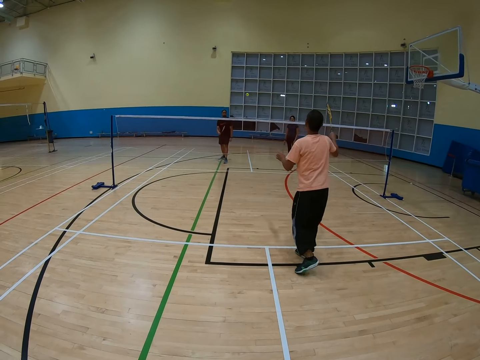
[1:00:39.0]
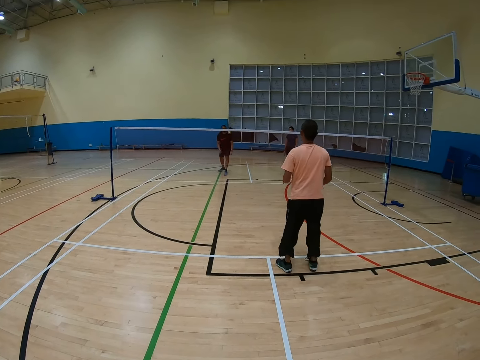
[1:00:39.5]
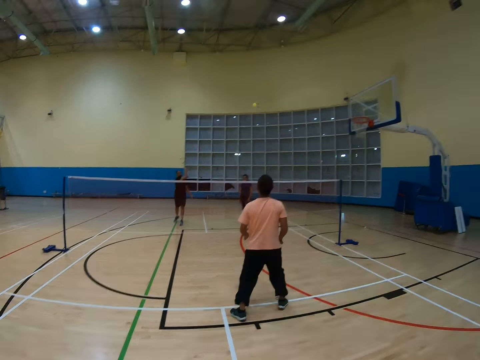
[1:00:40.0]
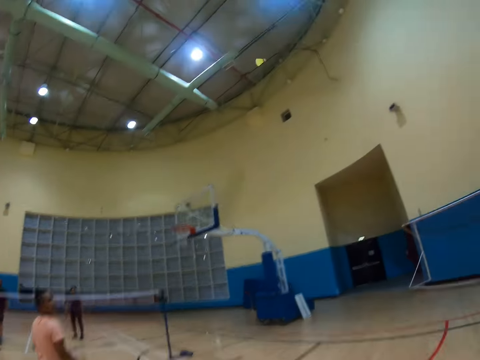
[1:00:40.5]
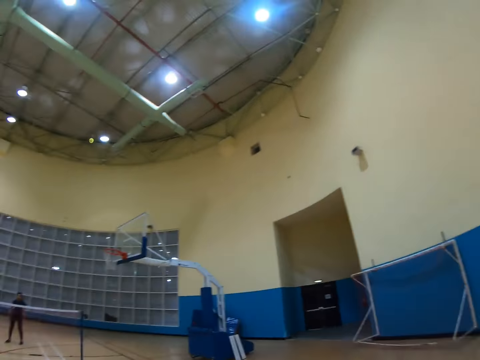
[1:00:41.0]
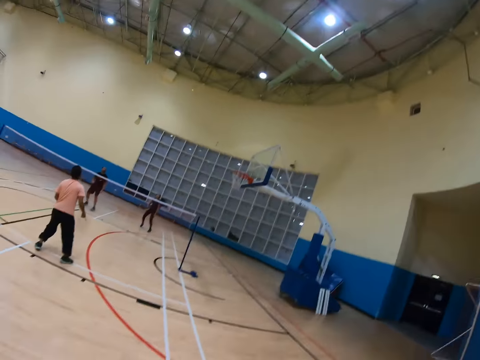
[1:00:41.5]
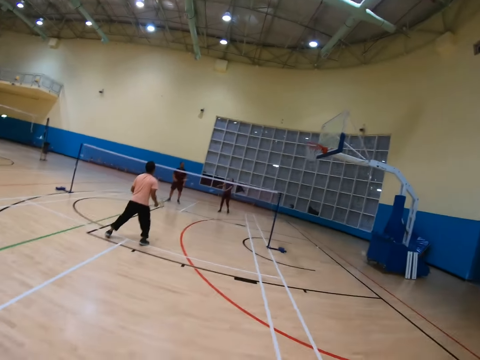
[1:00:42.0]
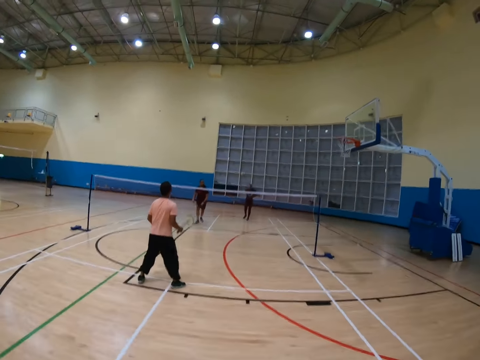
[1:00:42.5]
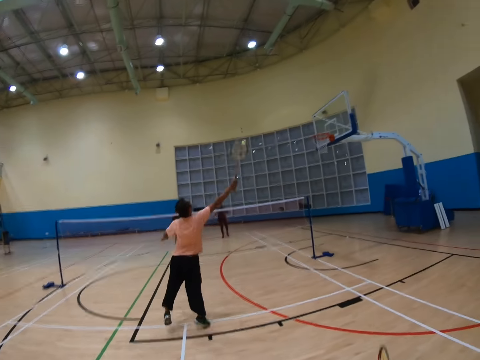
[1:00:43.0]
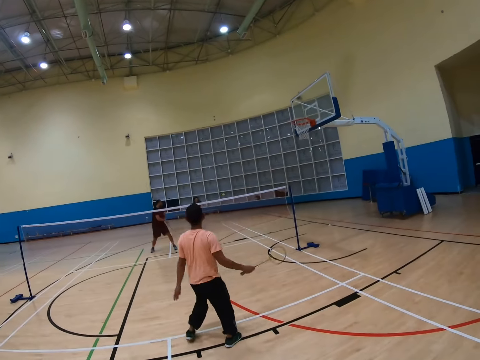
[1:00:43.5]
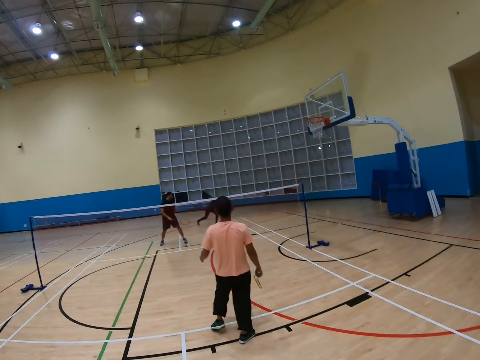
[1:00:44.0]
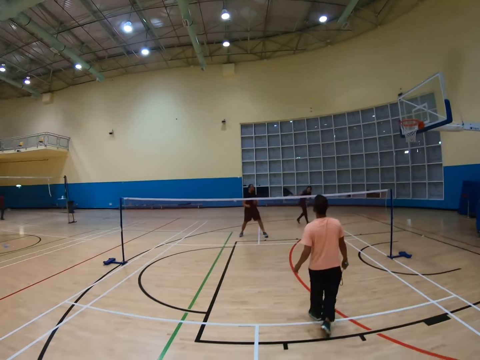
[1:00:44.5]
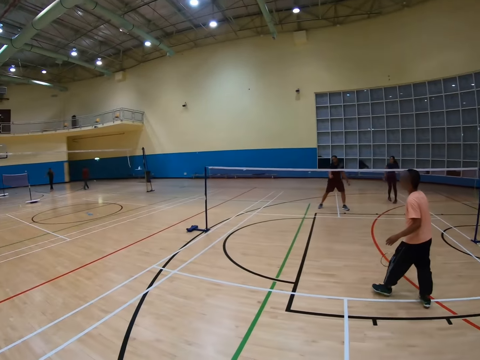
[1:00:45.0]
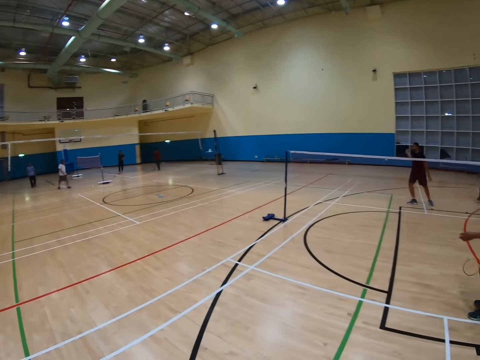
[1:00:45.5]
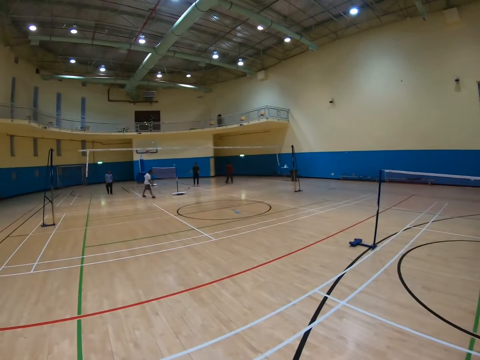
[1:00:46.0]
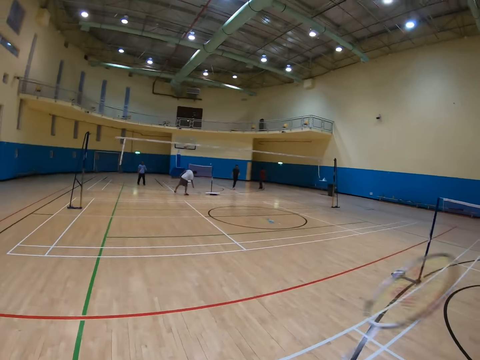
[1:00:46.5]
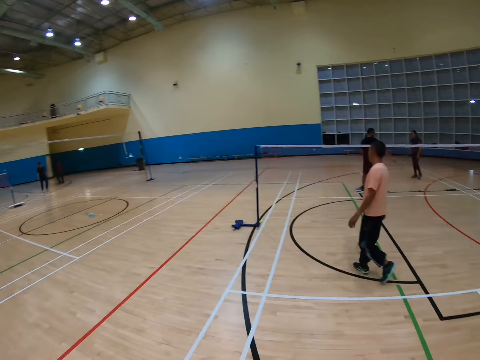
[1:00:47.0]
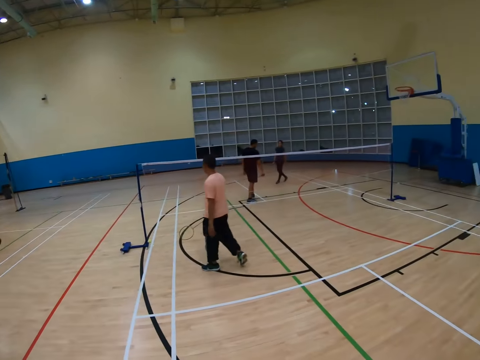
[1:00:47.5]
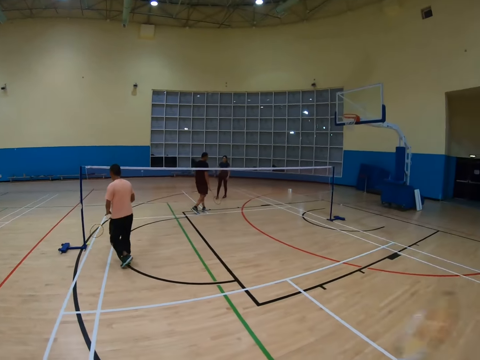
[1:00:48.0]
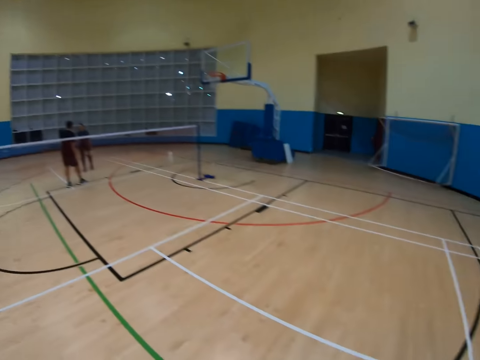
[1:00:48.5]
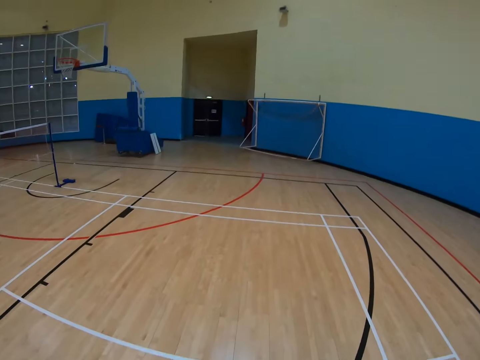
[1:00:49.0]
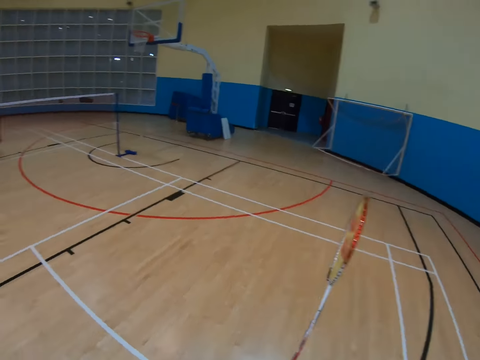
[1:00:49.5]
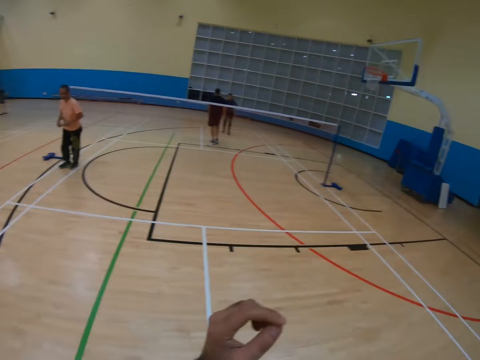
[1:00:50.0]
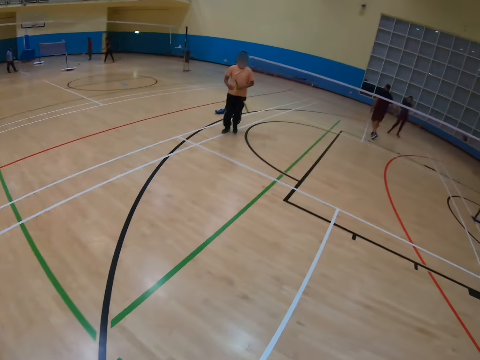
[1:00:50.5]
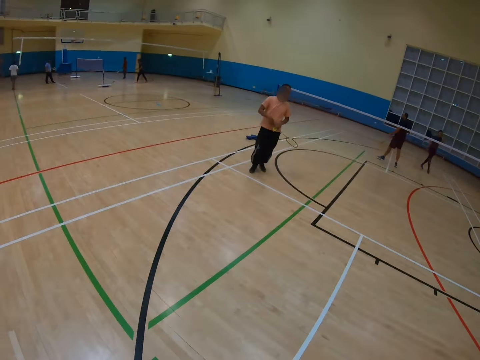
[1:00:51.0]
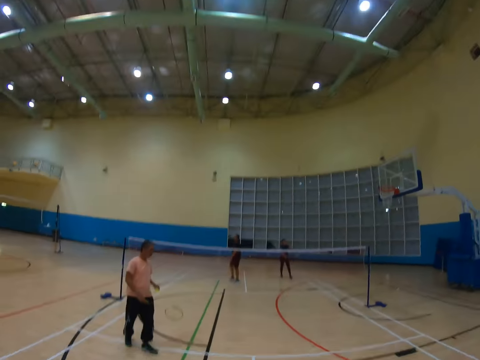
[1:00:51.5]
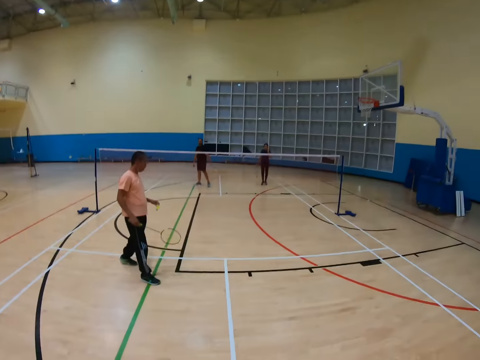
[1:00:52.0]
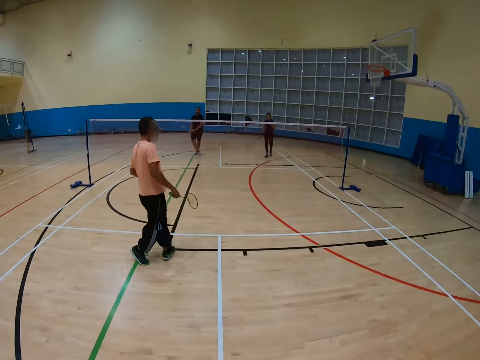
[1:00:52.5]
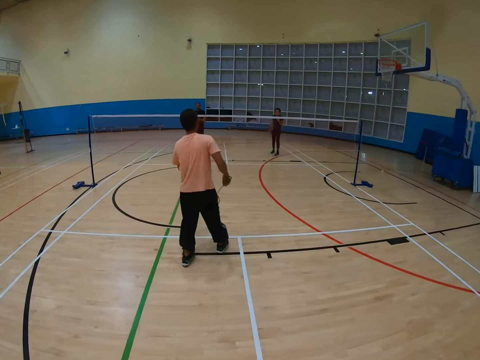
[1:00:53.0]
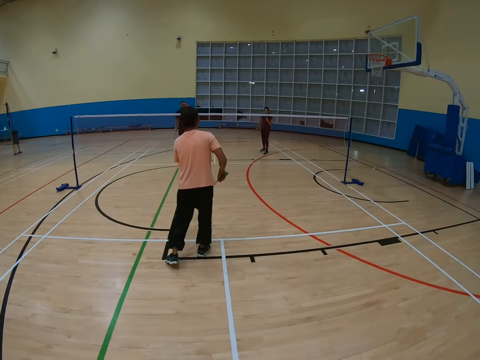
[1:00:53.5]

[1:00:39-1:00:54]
A man hits a shuttlecock with a racket. The camera wearer turns around. The man hits the shuttlecock with the racket. The camera wearer turns around and walks around. The man walks around. The camera wearer turns around, holds the racket and turns around. They run around. The man walks around.

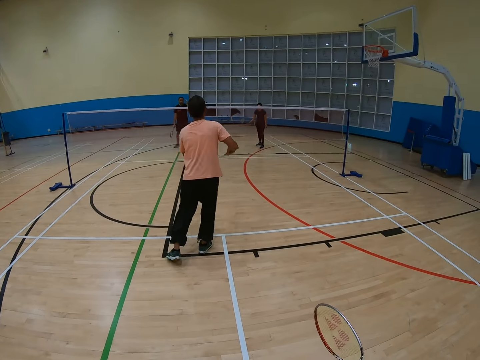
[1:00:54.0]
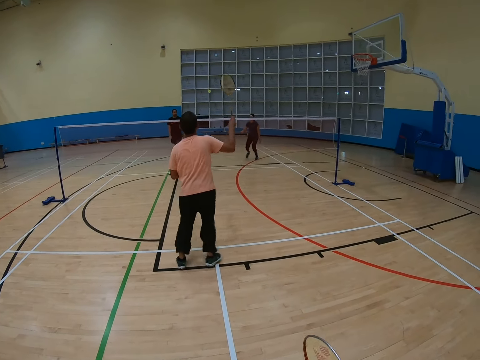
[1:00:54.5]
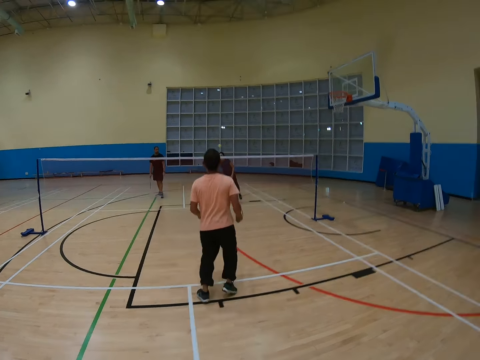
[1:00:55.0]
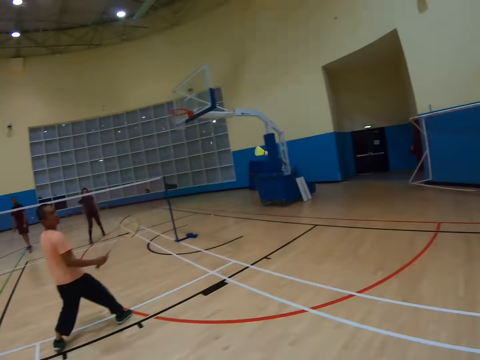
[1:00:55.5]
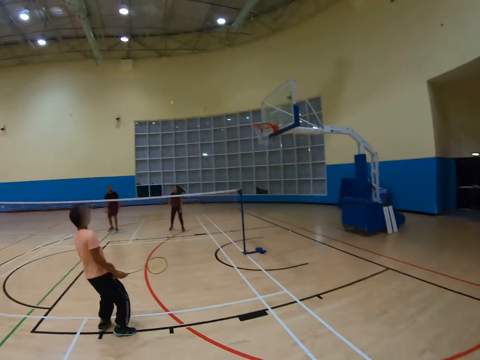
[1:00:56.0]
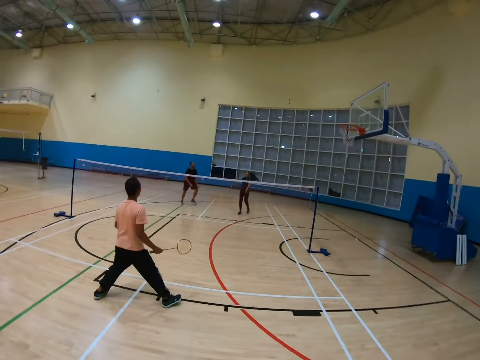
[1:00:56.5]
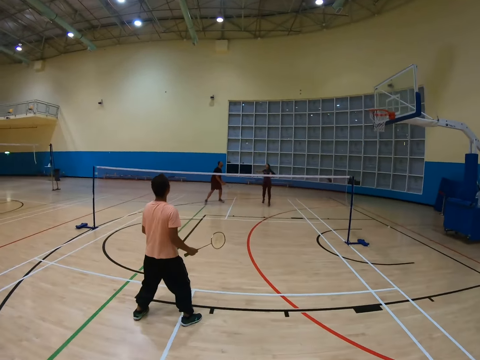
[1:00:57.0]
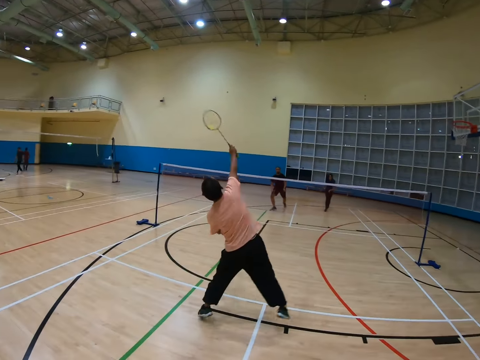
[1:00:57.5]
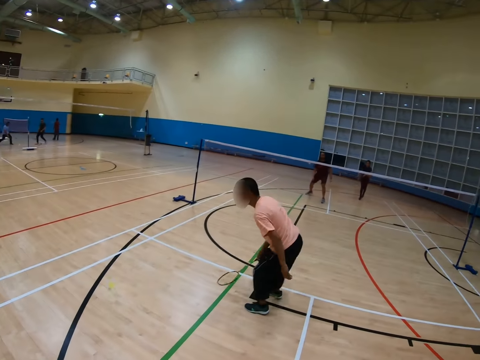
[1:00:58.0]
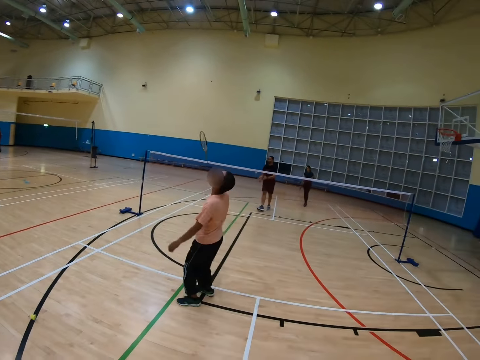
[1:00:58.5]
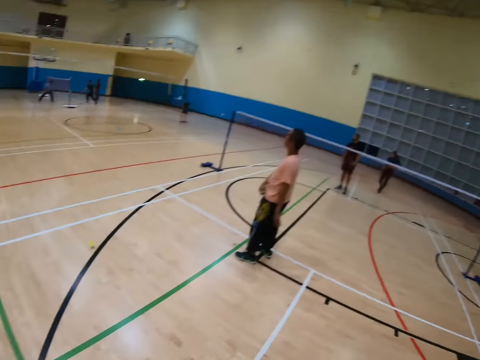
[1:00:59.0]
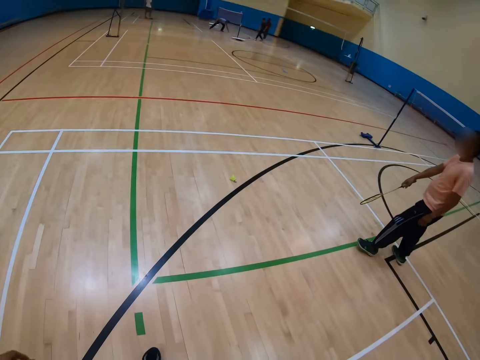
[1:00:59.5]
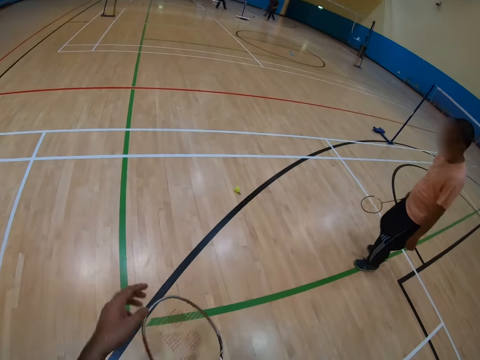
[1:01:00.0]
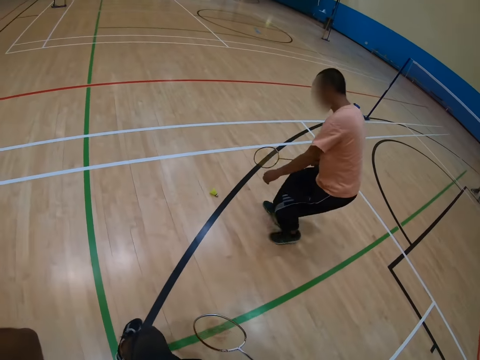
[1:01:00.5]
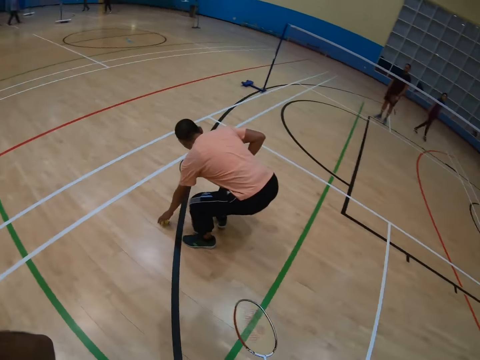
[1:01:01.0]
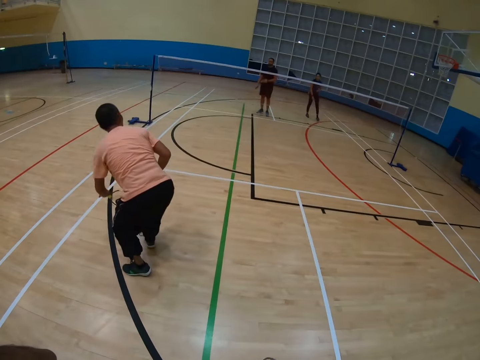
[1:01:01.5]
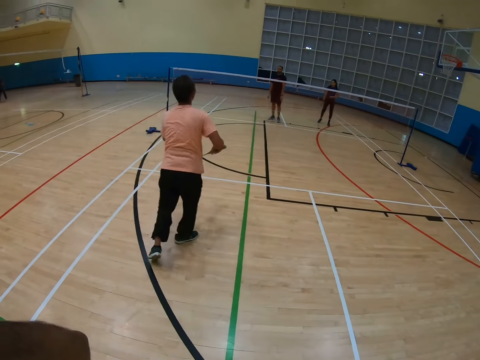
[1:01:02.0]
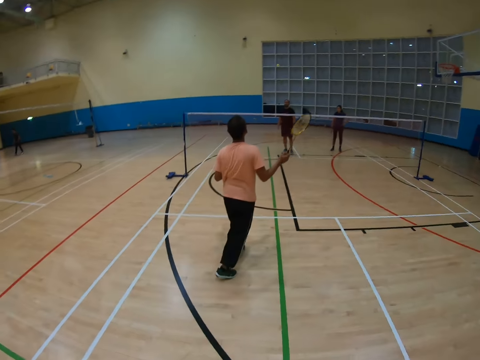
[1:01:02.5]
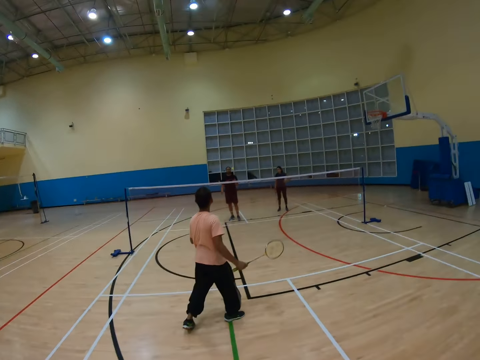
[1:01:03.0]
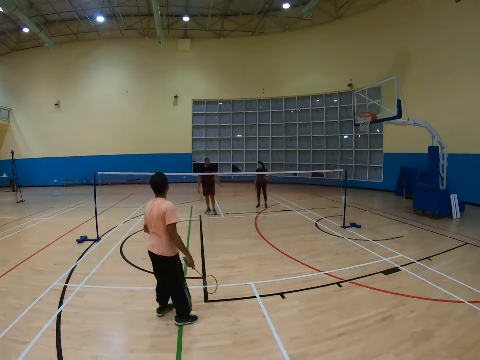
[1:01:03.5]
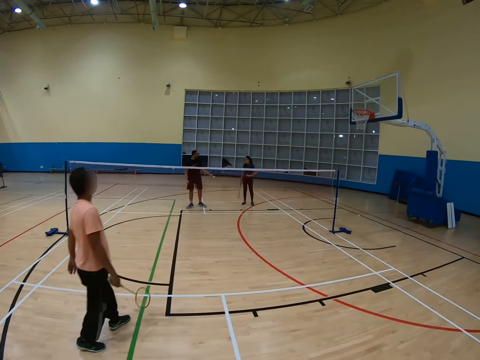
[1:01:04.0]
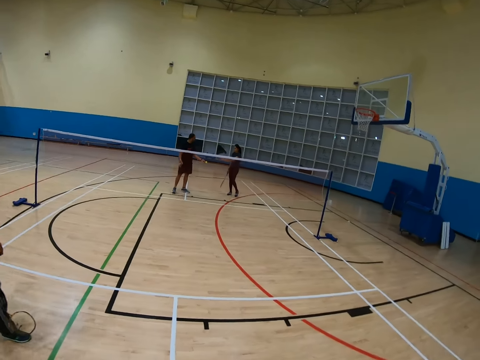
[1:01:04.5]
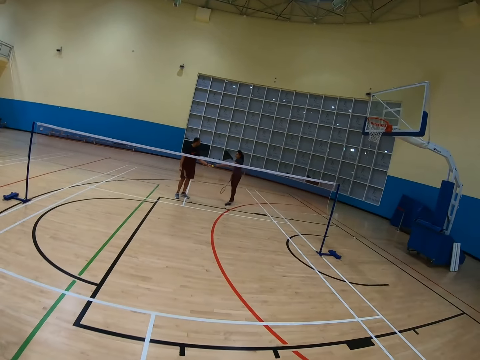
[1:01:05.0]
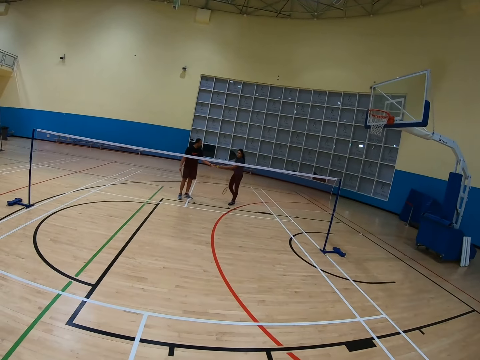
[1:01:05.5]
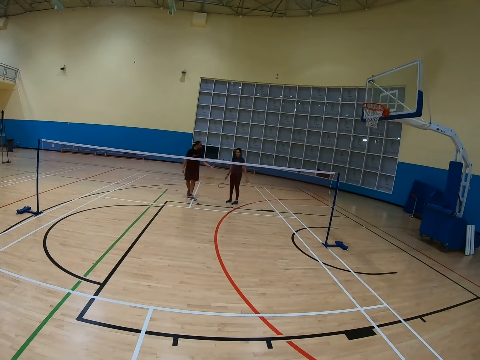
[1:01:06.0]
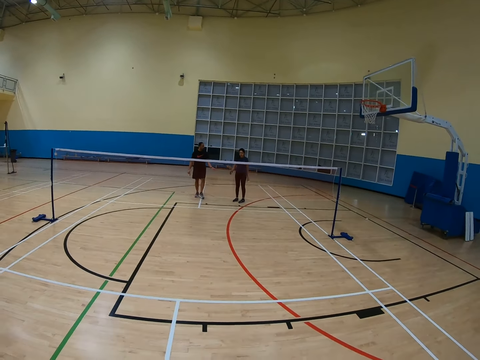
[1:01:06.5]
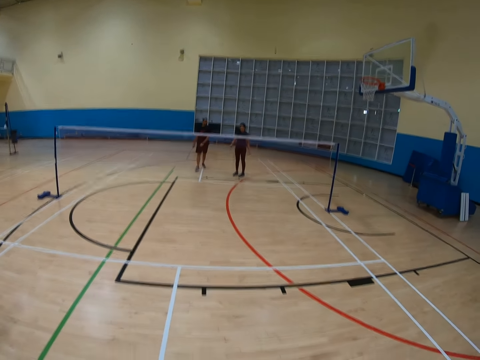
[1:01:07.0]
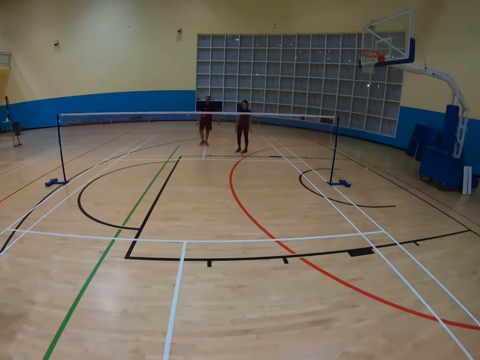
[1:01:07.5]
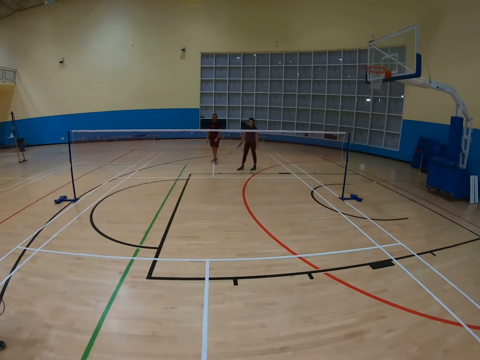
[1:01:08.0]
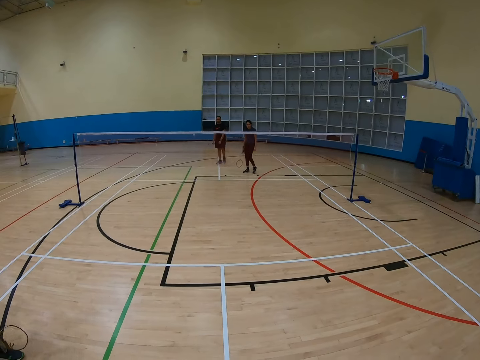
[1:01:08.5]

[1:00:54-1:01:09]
A person knocks the shuttle. A man turns to the side. The camera wearer turns around. The man hits a shuttlecock with a racket and holds the racket. The camera wearer turns around. The man bends down, picks up the shuttlecock on the floor and hits the shuttlecock with the racket. Another man holds the shuttlecock. The camera wearer walks around.
